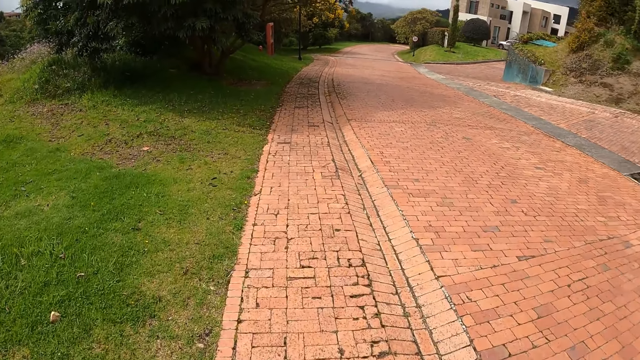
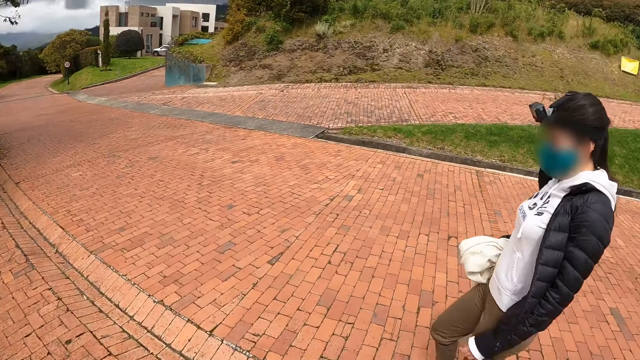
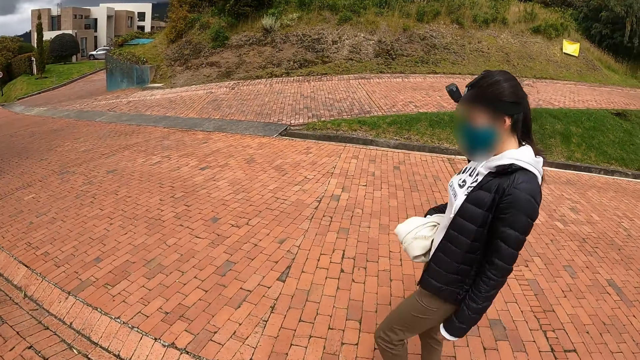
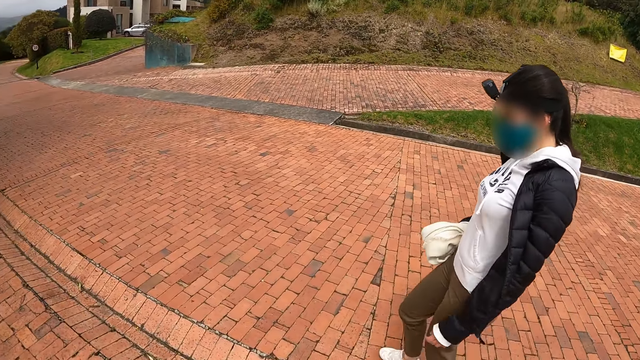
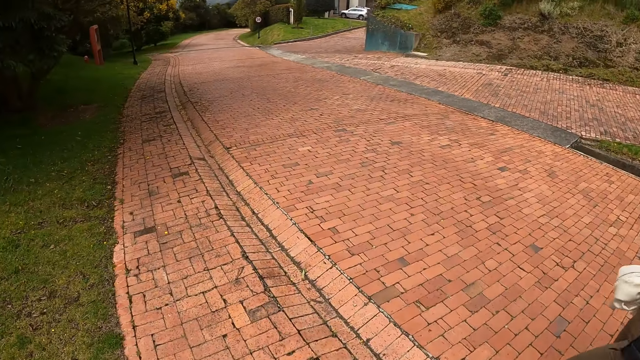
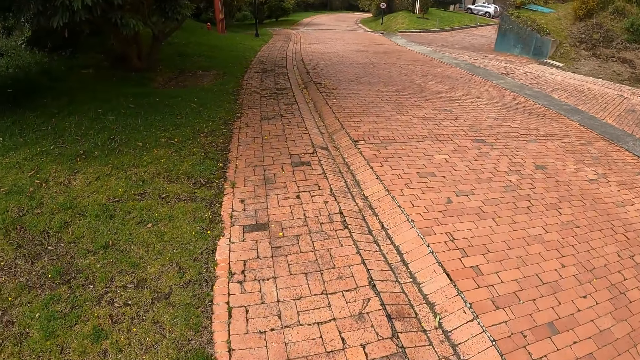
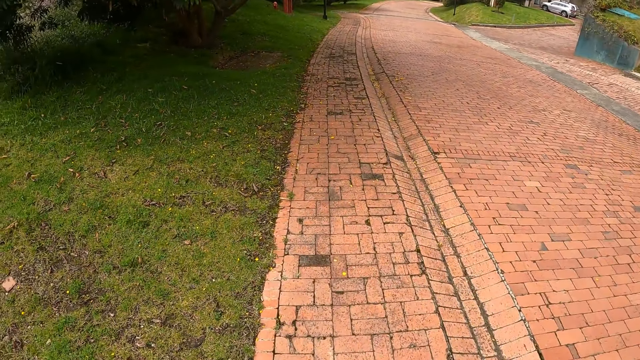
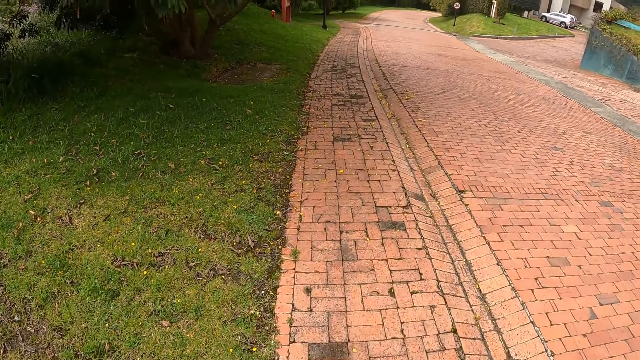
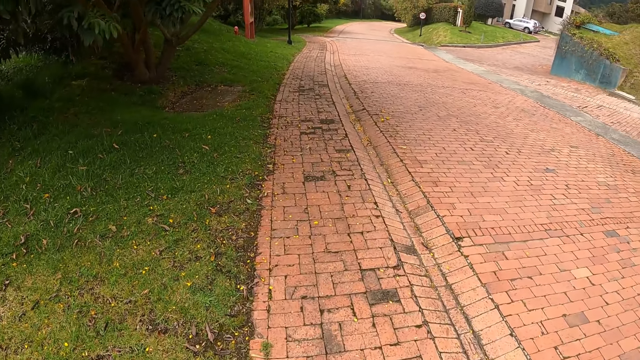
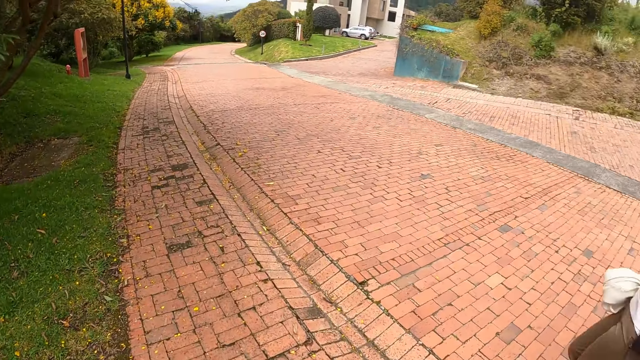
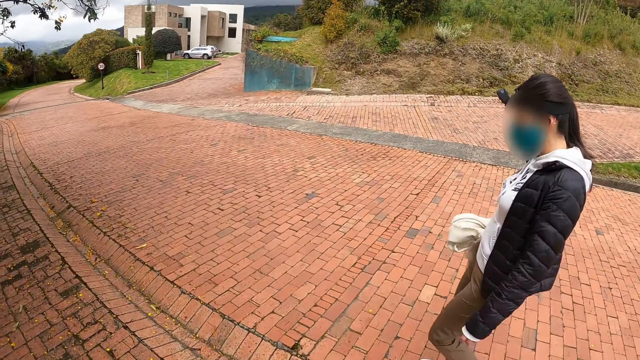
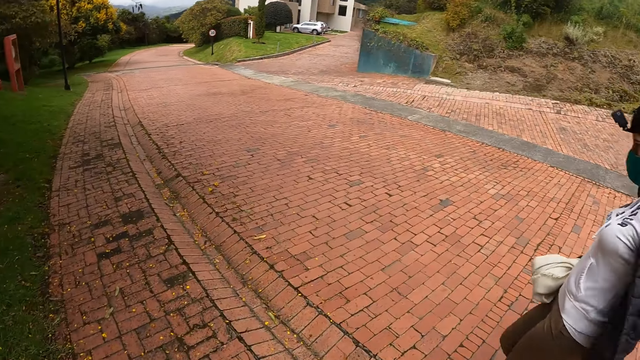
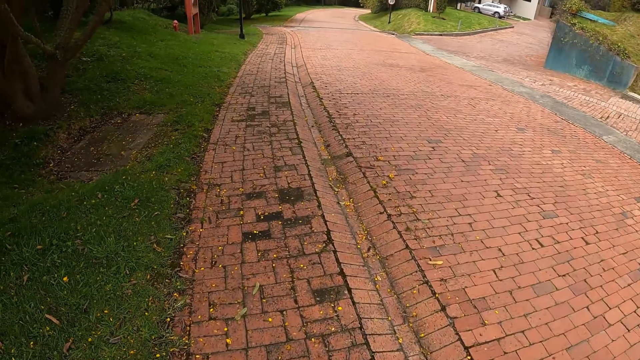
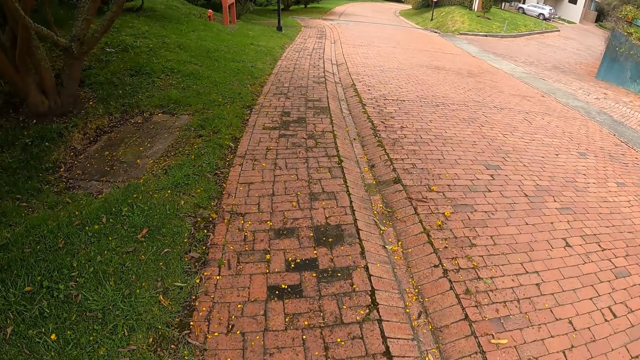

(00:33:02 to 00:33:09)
The camera wearer is talking to a person.

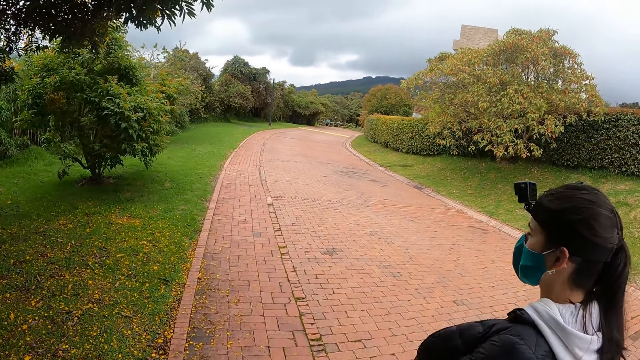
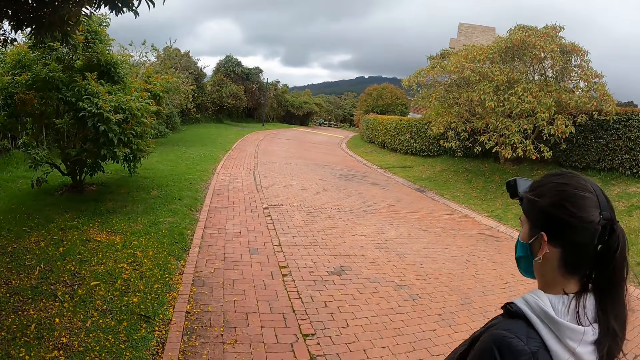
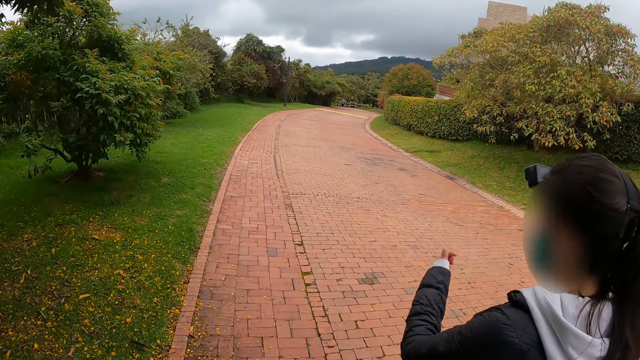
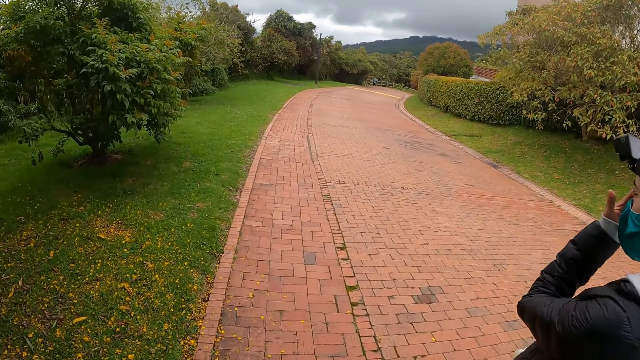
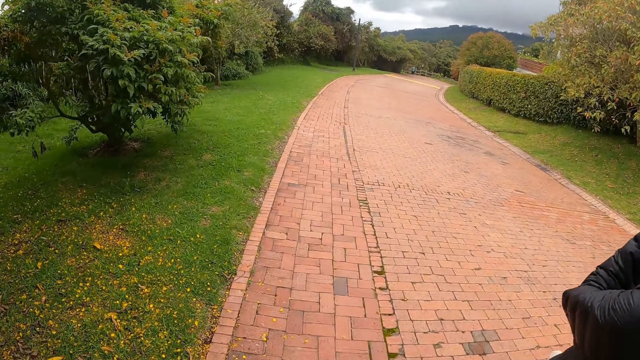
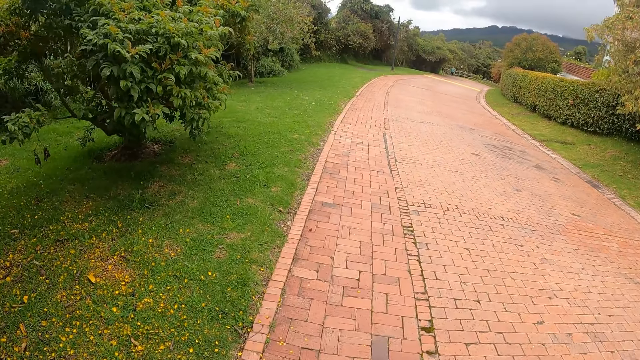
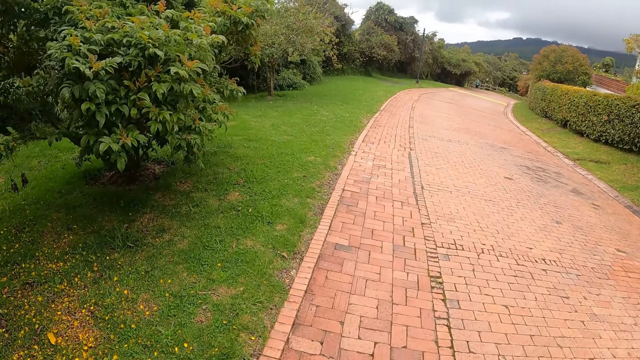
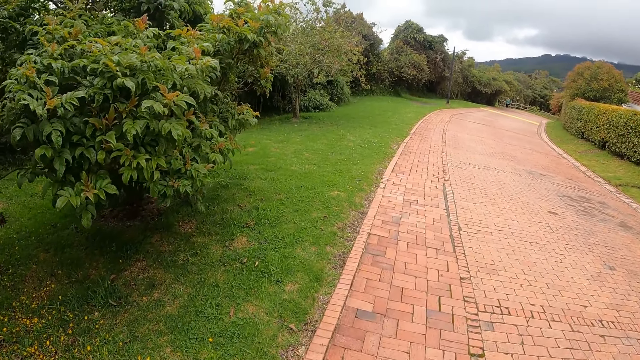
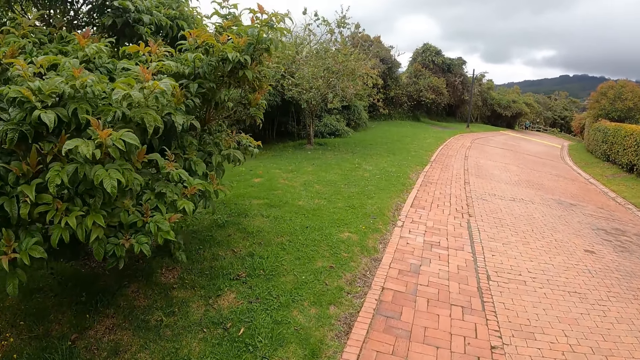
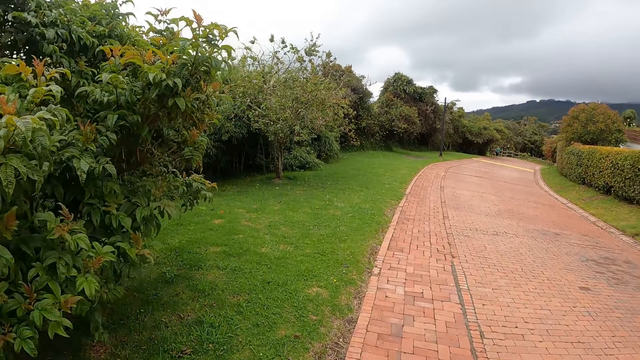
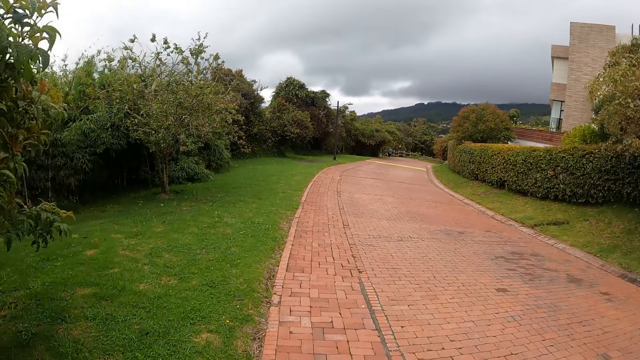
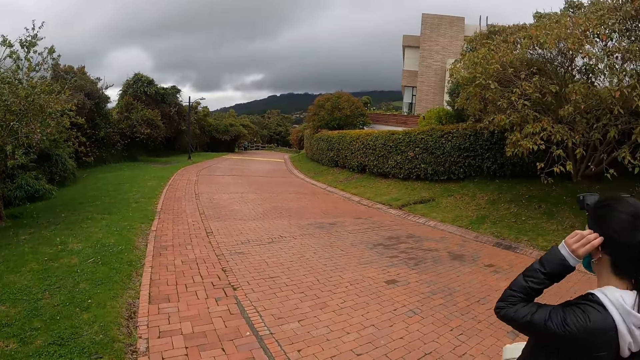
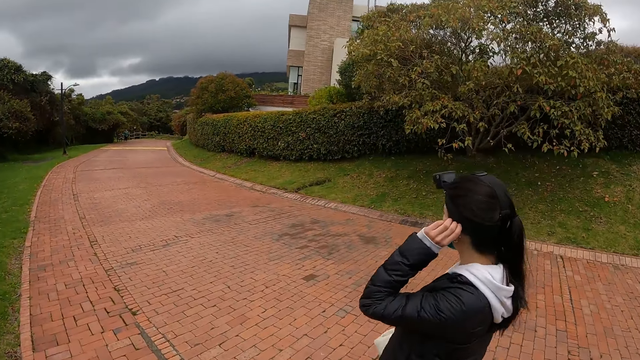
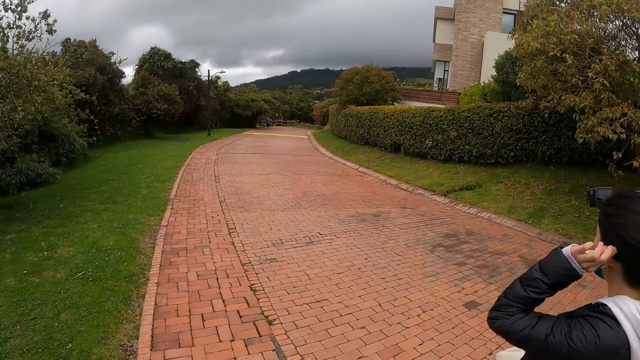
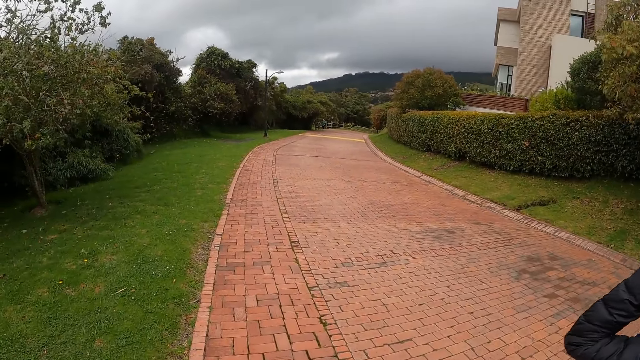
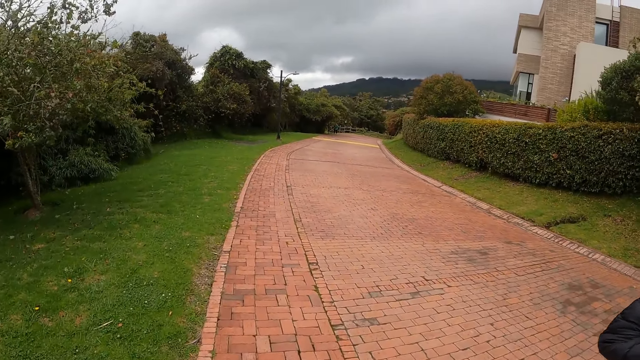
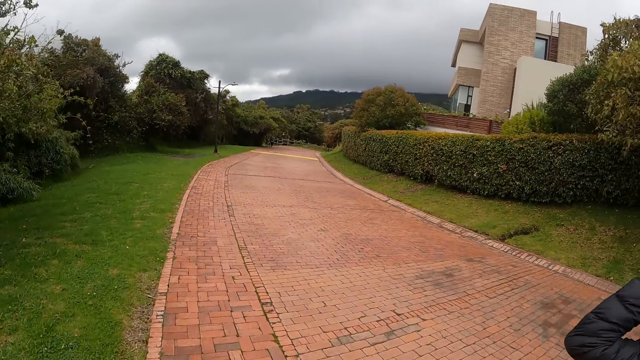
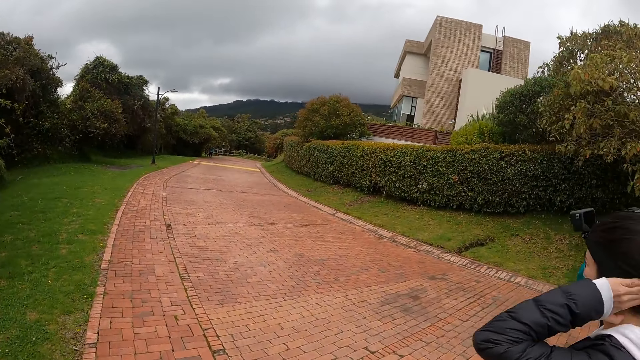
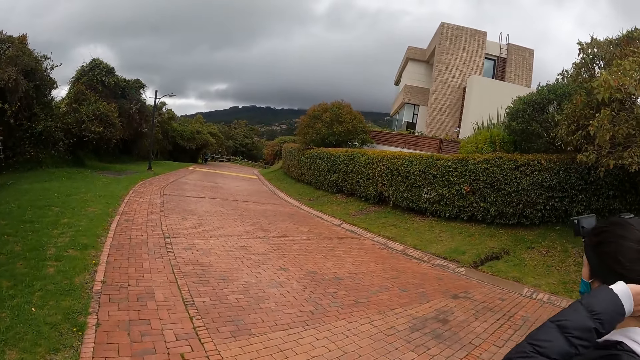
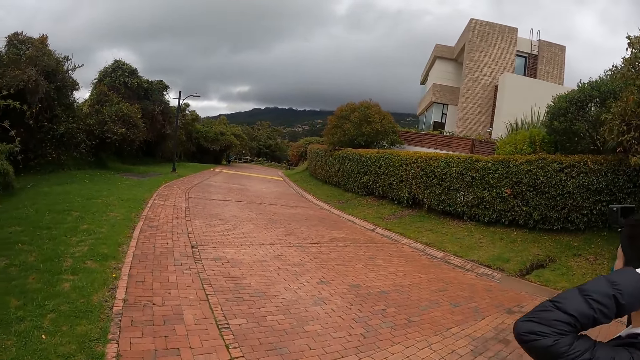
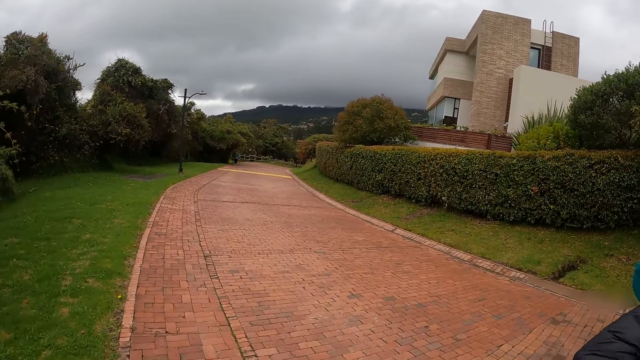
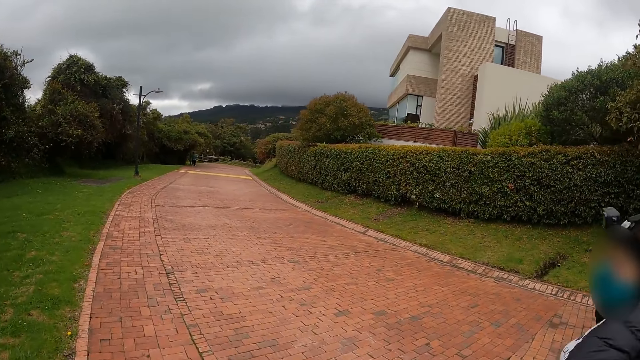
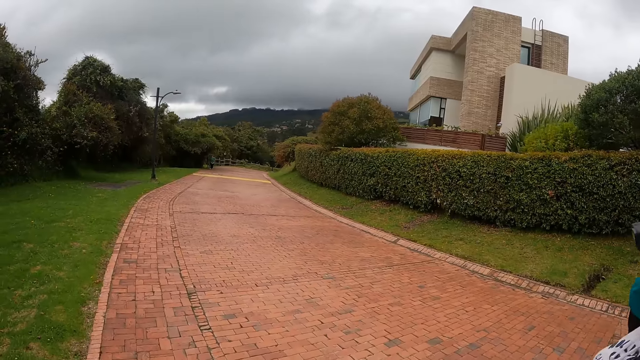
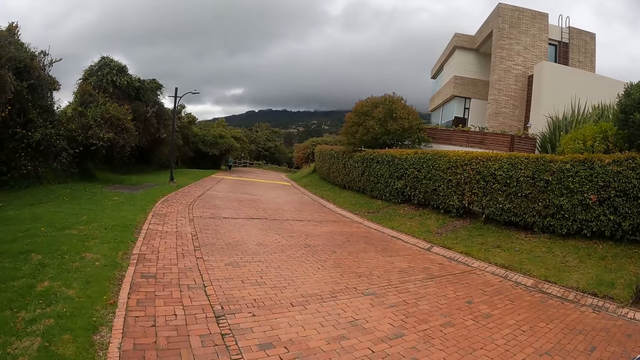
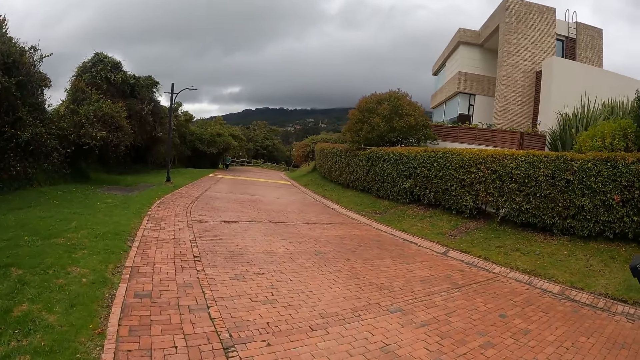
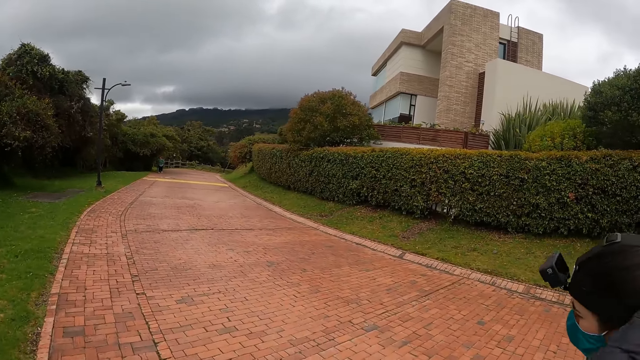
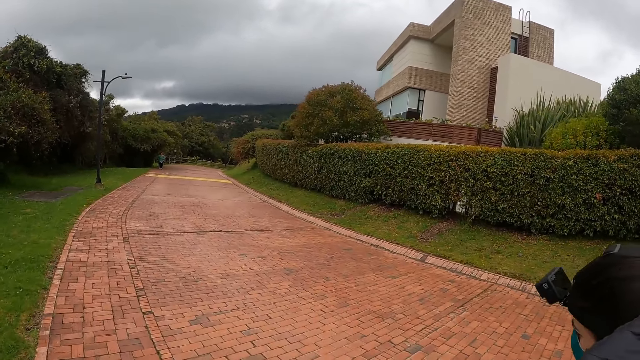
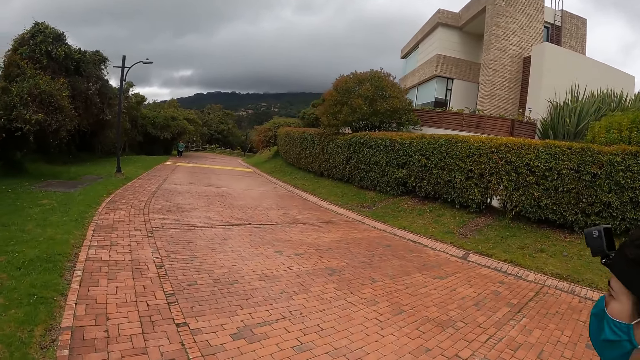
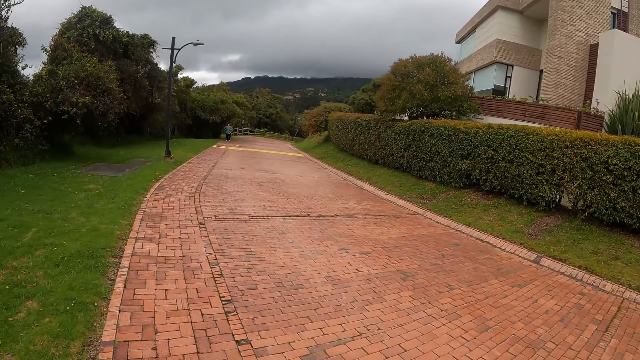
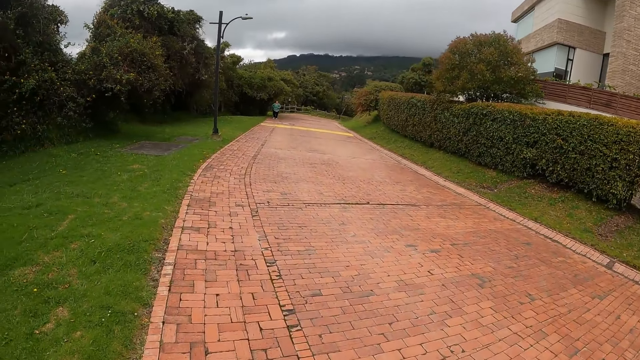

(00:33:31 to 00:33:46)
The woman scratches her face with her left hand.
